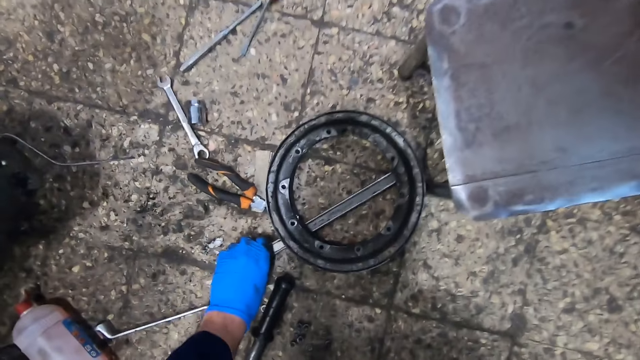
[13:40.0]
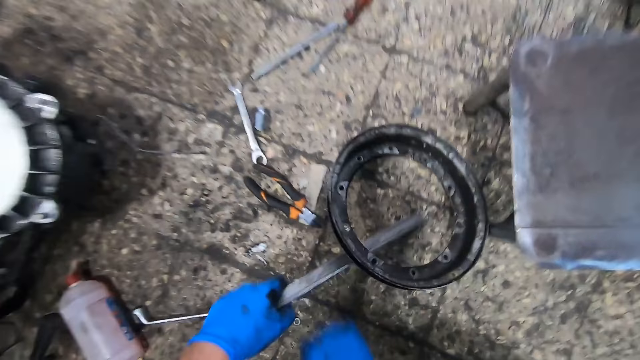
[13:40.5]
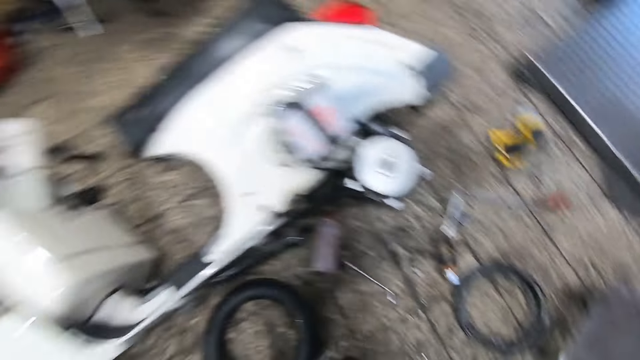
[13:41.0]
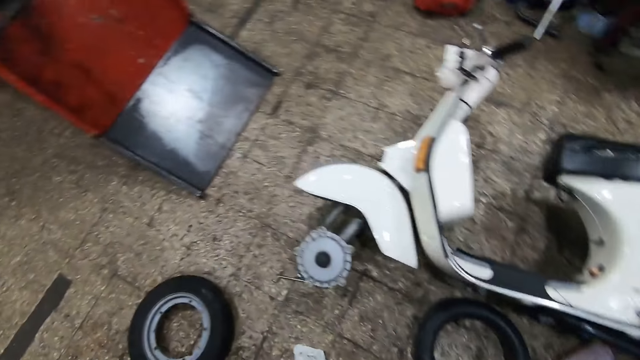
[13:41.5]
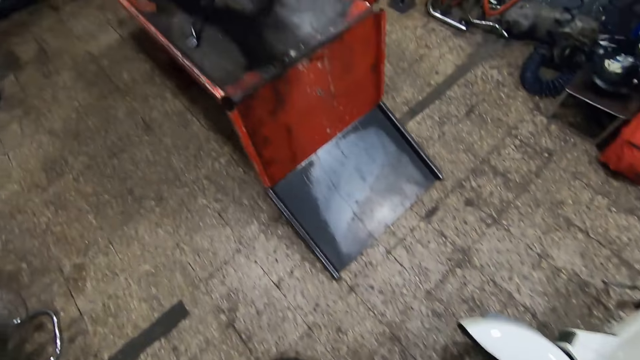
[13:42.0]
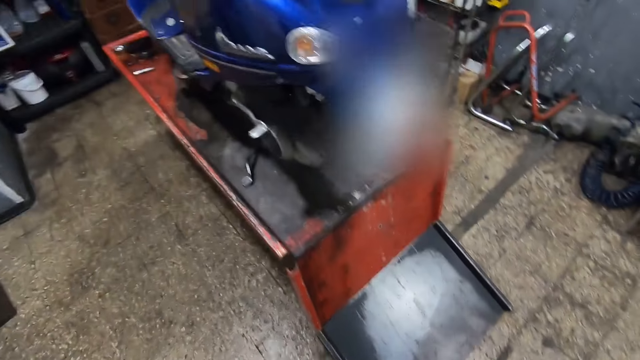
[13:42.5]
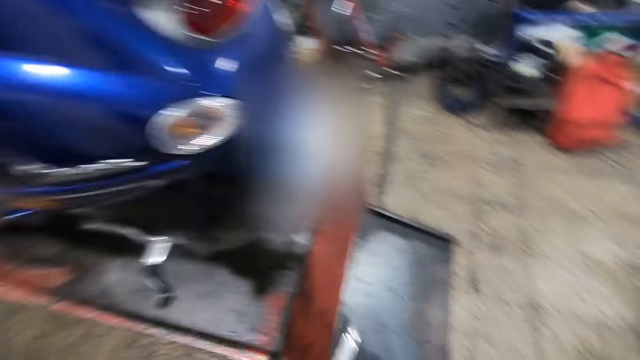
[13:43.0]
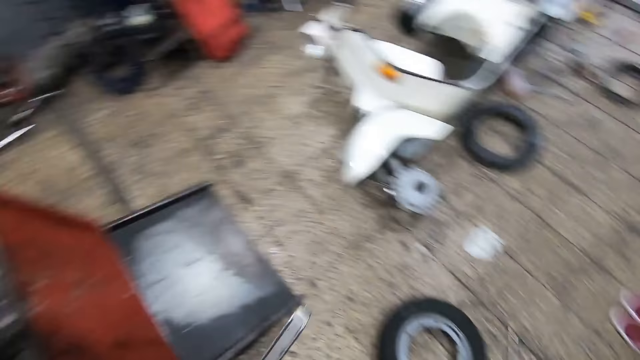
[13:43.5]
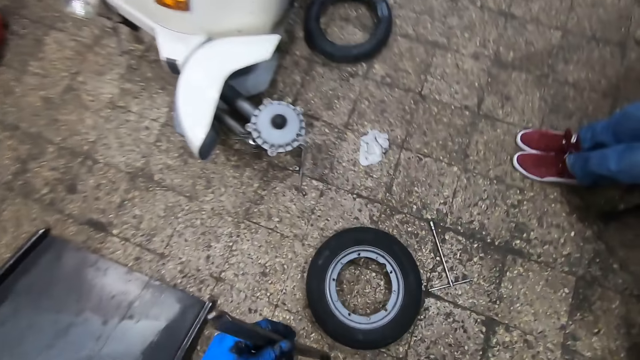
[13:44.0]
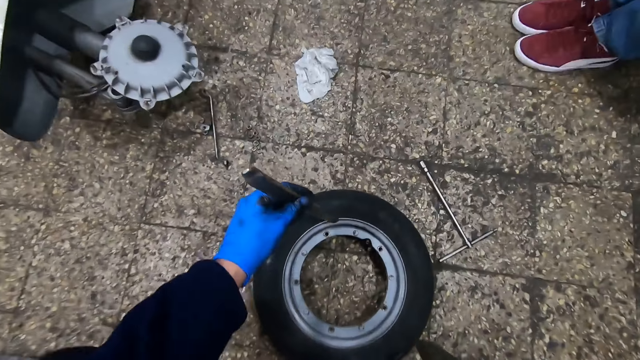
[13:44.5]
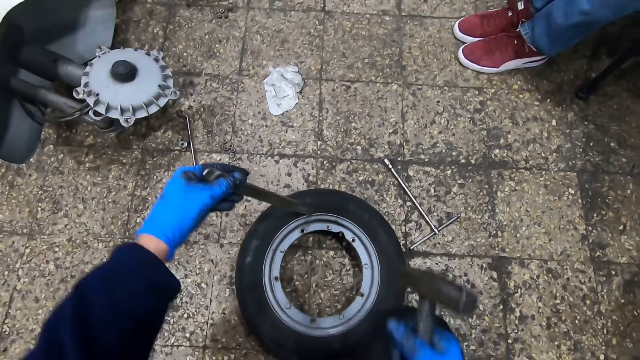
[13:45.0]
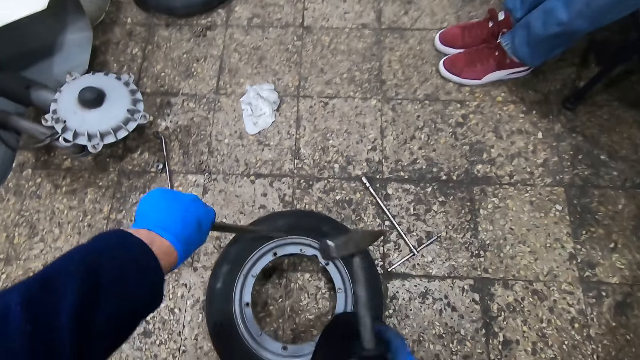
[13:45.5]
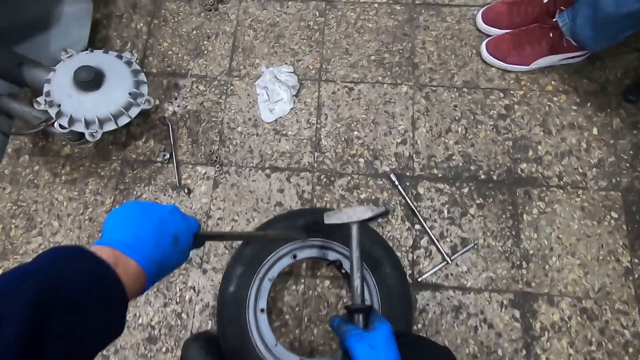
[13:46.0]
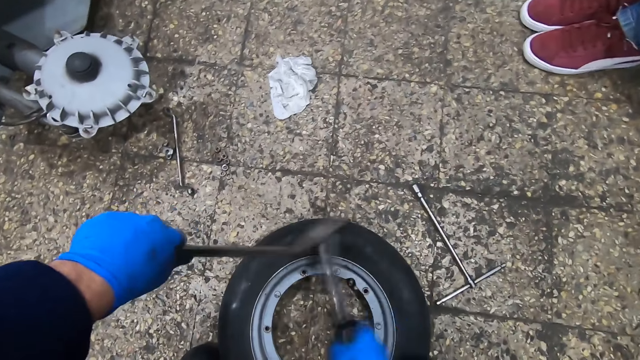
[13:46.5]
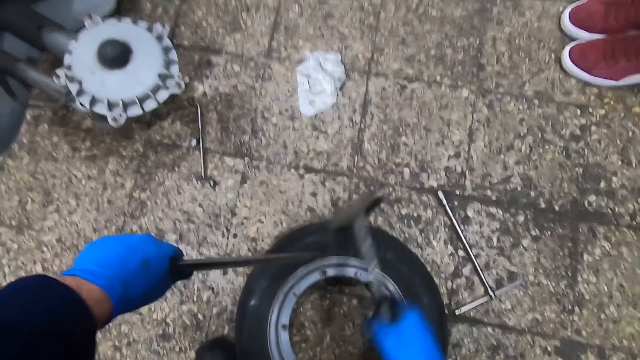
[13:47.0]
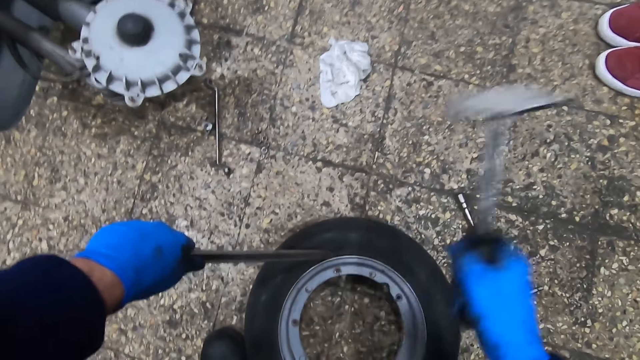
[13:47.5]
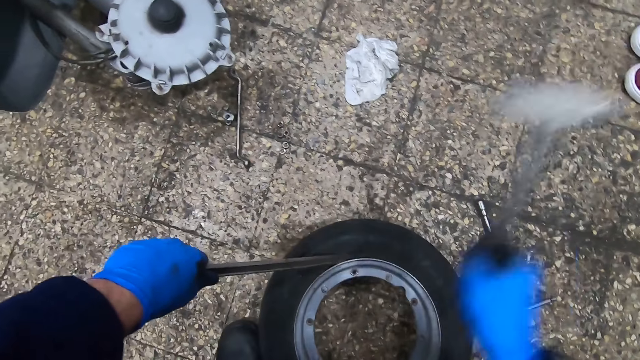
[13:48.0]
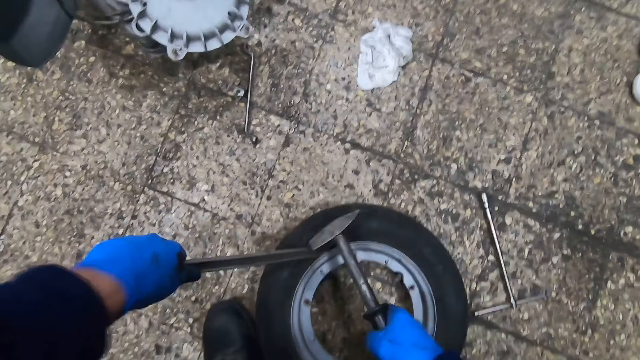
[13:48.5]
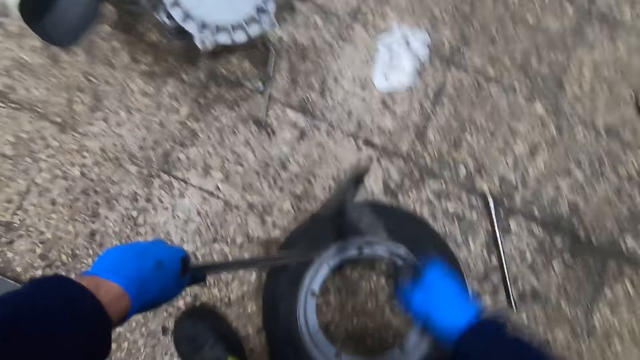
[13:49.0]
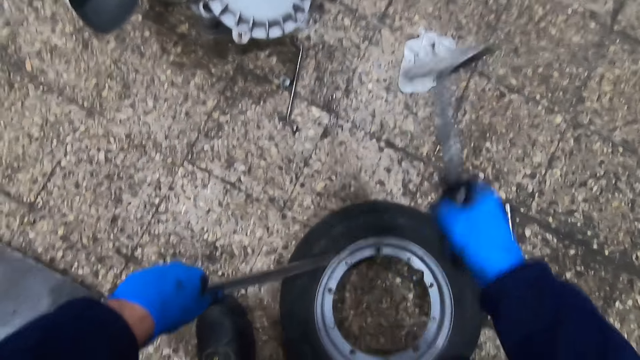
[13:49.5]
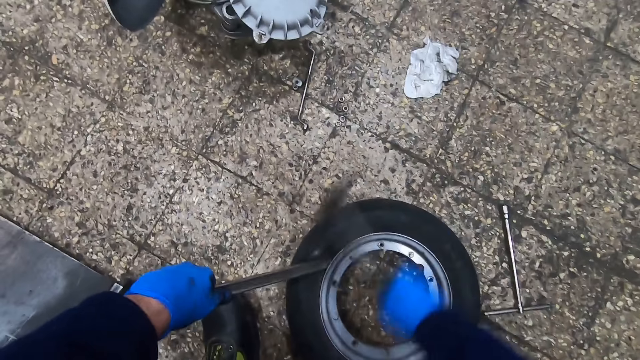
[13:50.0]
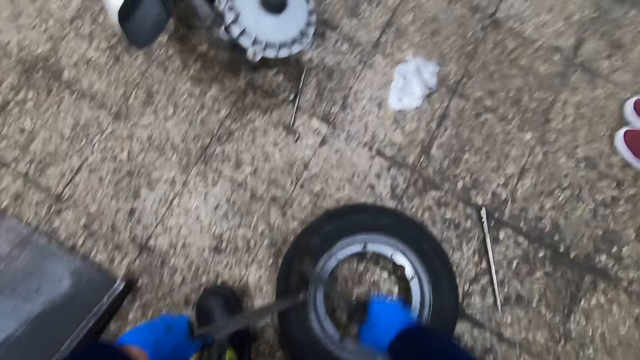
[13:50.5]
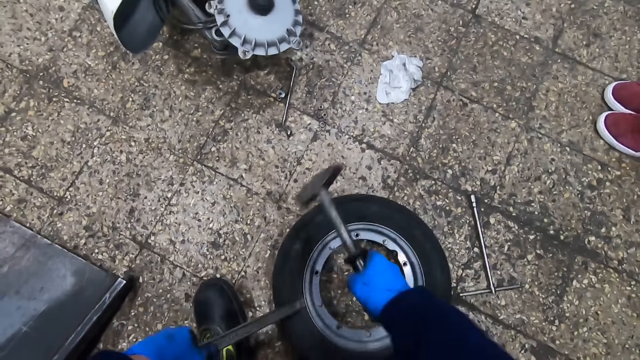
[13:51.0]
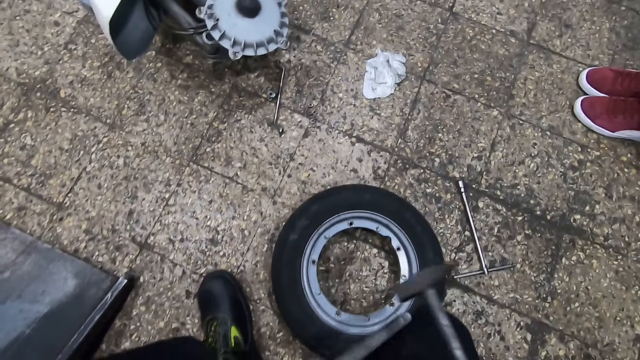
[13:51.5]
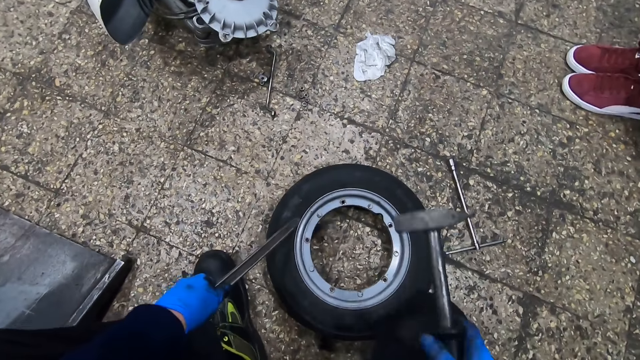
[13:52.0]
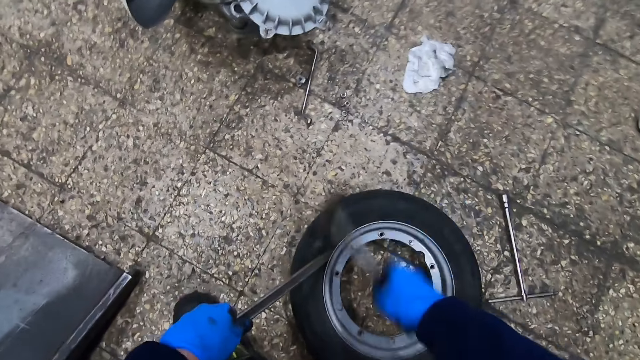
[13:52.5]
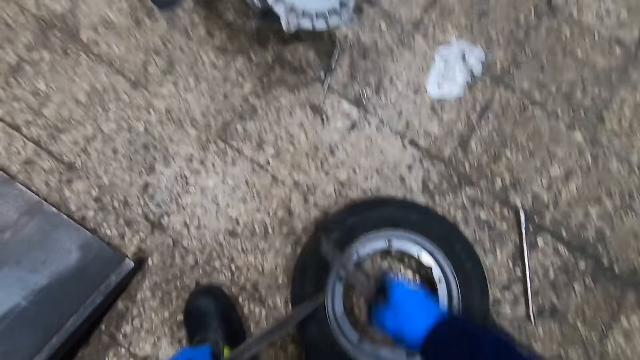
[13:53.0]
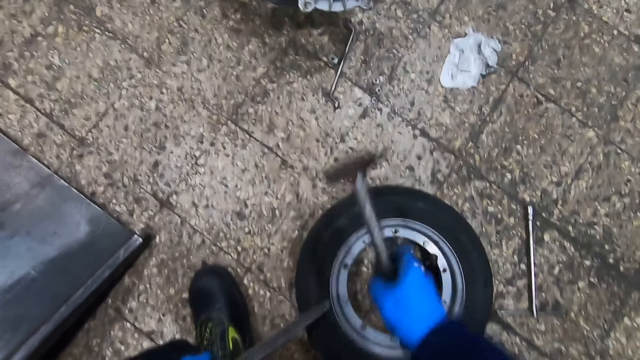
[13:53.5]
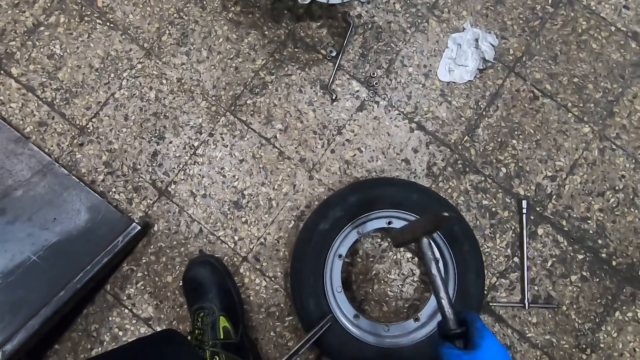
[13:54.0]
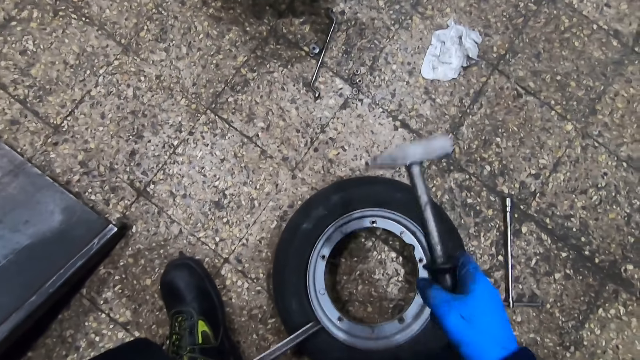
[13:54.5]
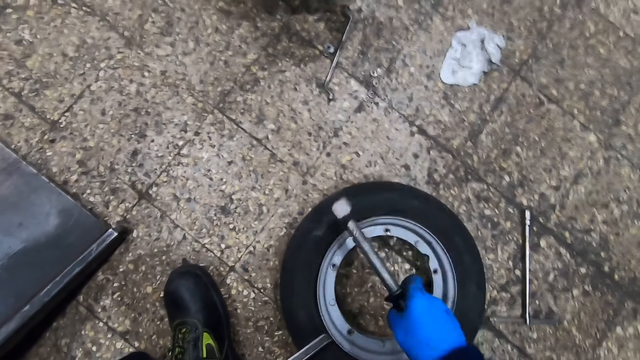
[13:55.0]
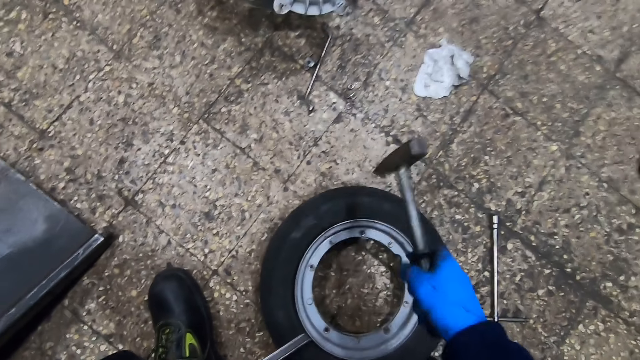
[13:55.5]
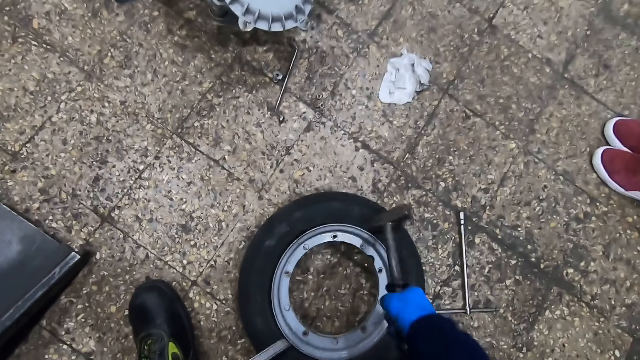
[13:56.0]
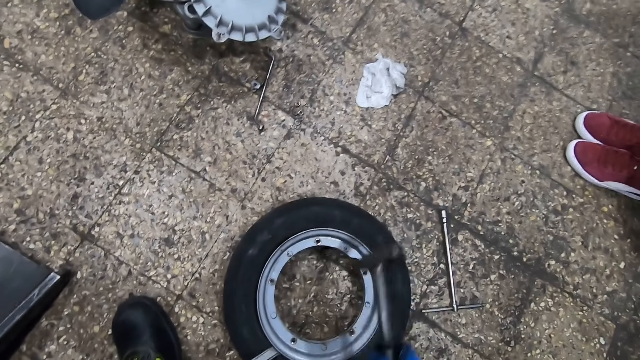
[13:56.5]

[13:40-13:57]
The camera wearer picks up a hammer from the floor with his right hand. He takes a cold chisel. He walks around the workshop. He puts the cold chisel on the tire. He hits the tire iron with the tire hammer. He hits the tire with the tire hammer.

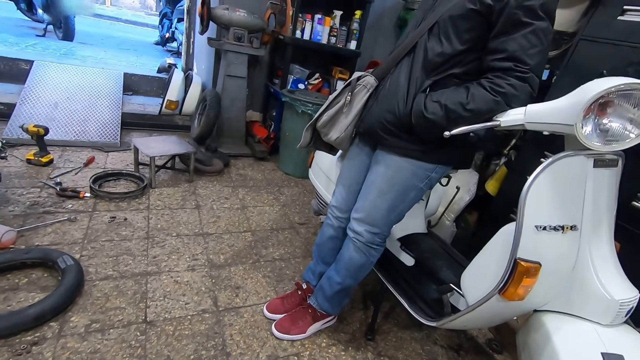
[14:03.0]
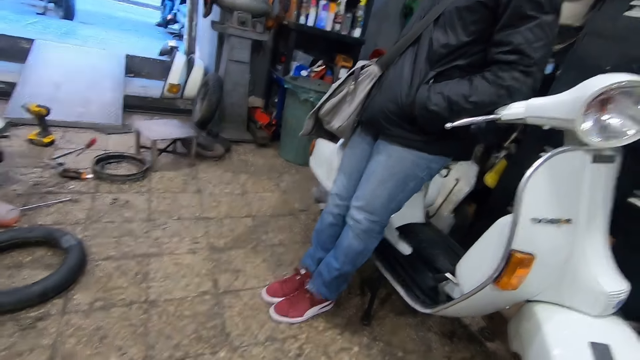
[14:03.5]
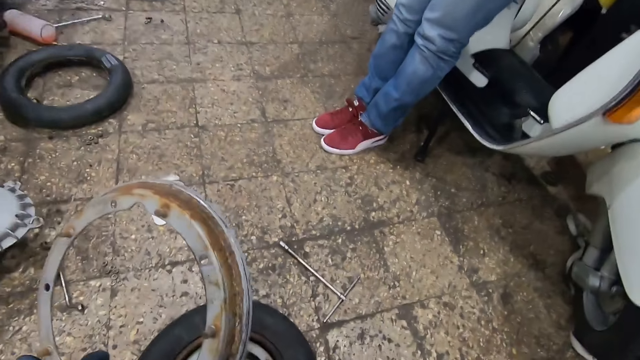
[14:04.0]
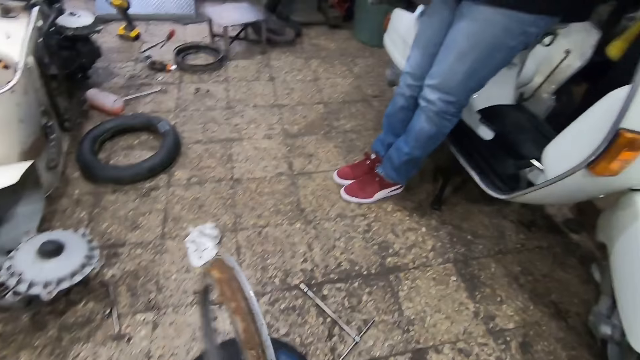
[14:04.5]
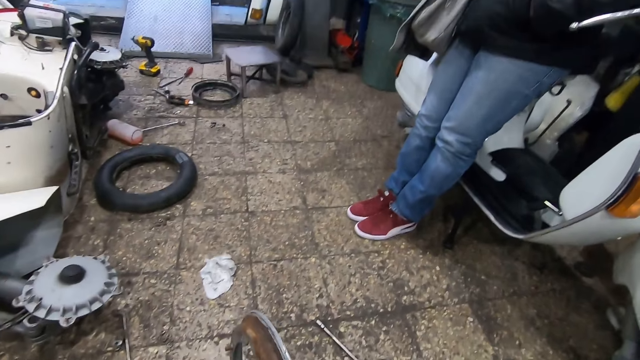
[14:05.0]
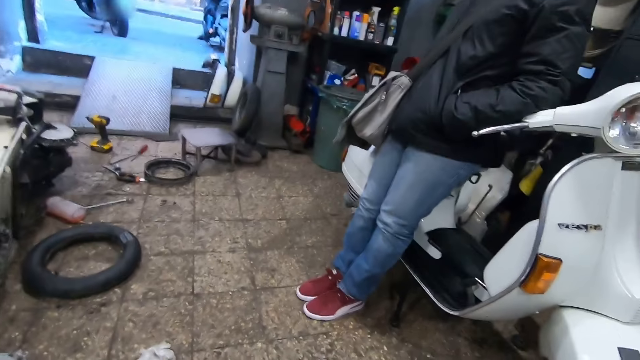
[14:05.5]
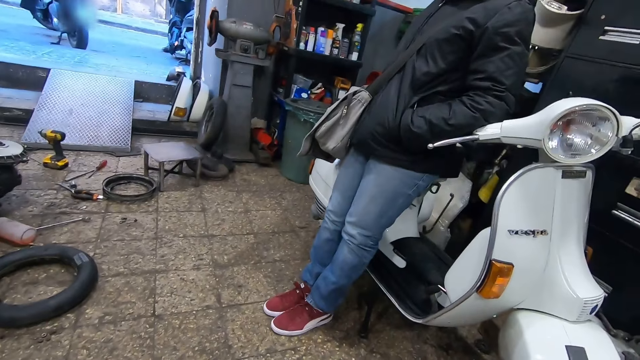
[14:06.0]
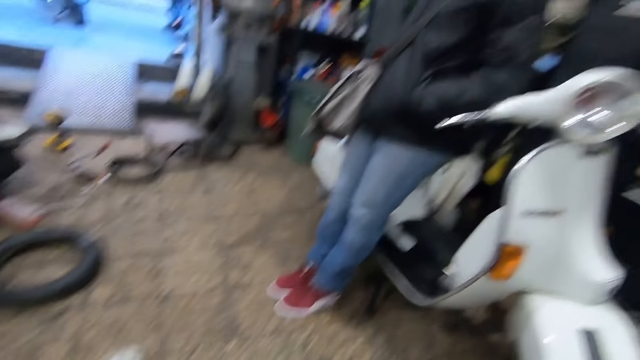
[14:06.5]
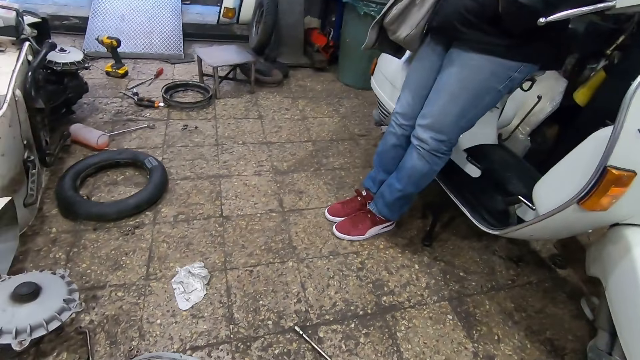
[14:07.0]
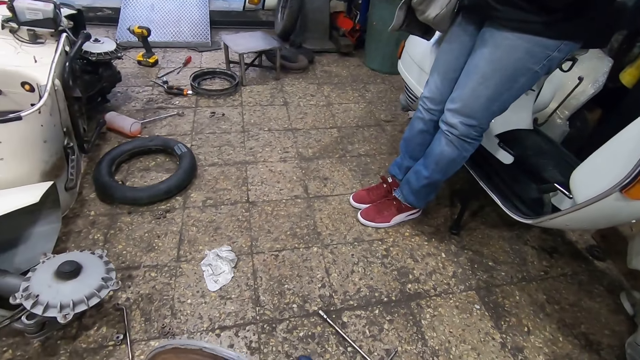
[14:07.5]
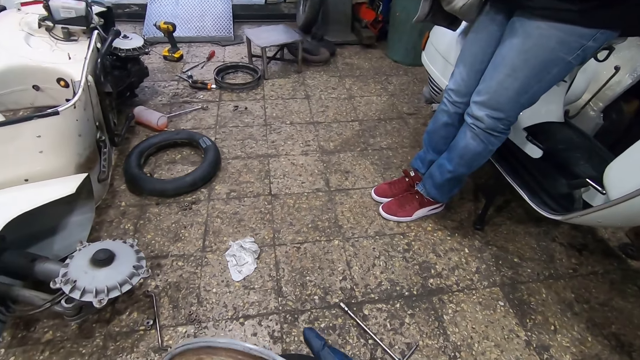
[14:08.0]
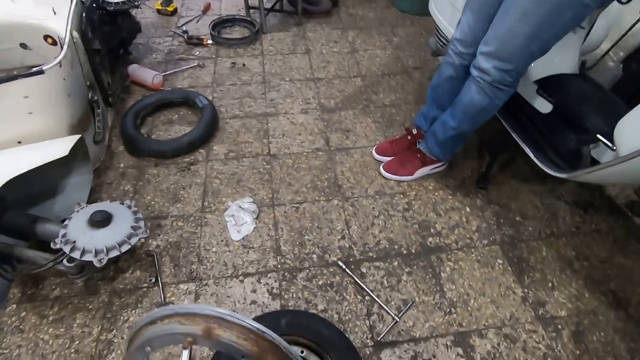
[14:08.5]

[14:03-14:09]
The camera wearer drops the tire hammer on the ground with his right hand. He holds the top of the tire rim with both hands.
